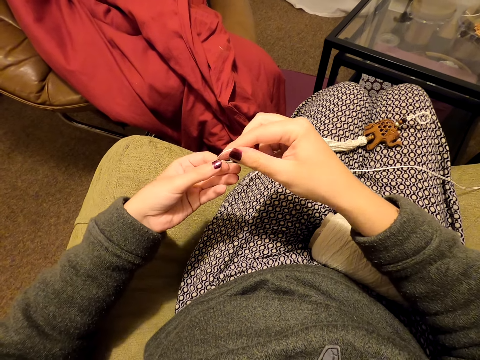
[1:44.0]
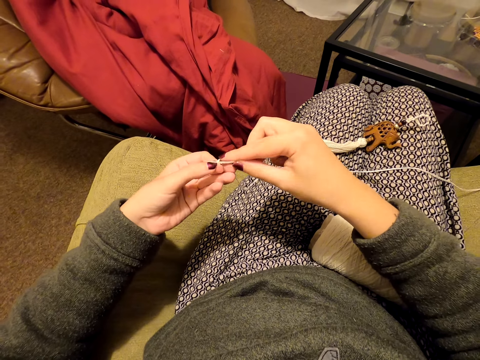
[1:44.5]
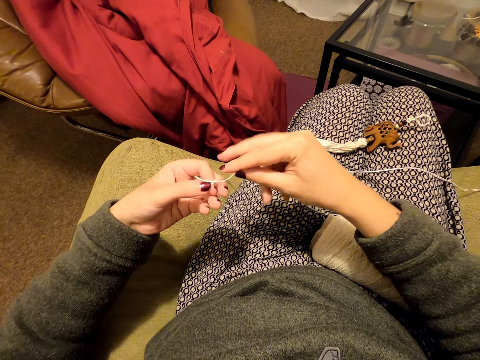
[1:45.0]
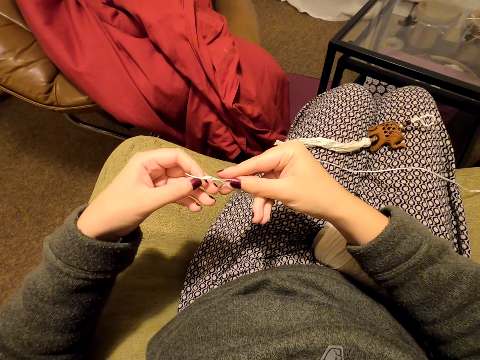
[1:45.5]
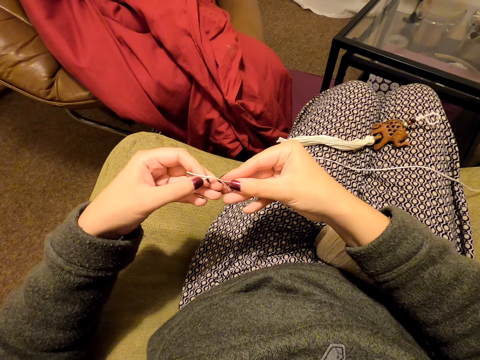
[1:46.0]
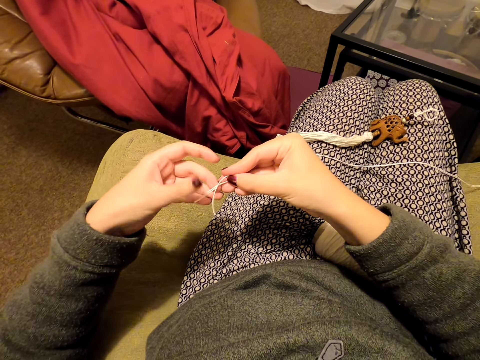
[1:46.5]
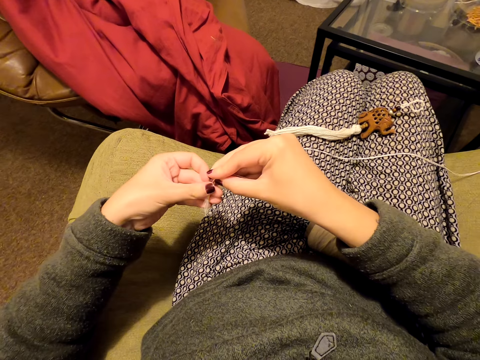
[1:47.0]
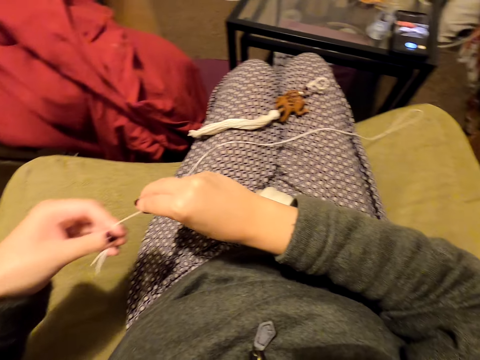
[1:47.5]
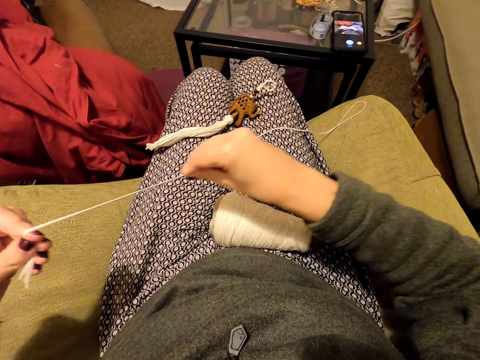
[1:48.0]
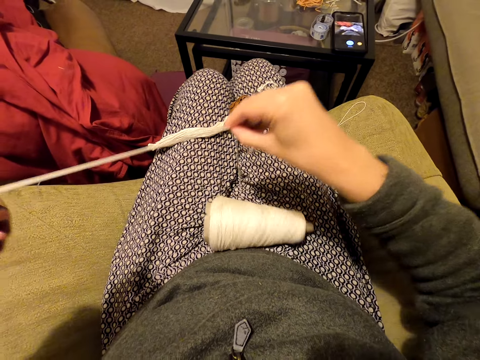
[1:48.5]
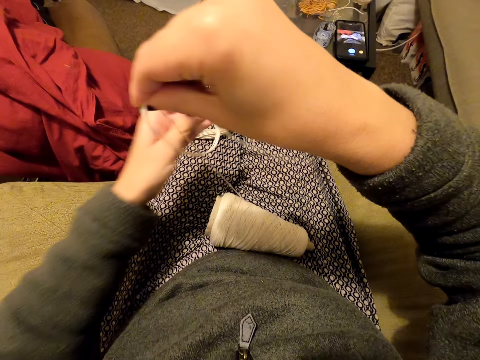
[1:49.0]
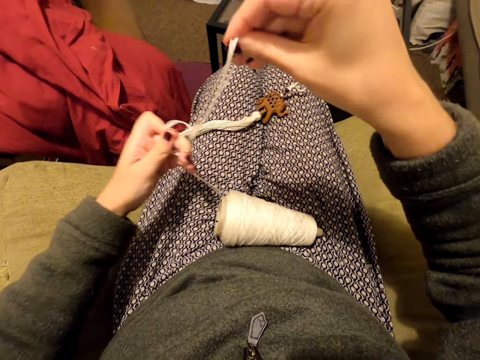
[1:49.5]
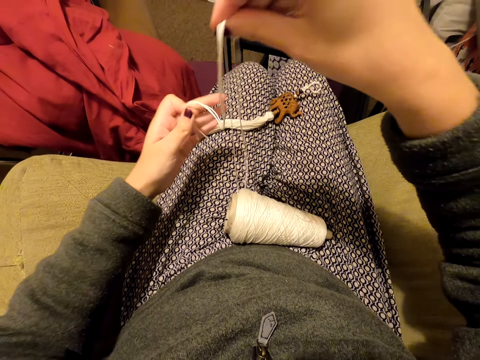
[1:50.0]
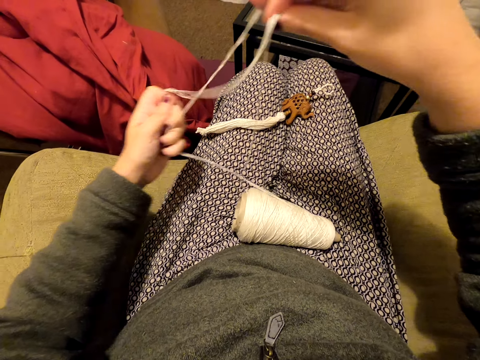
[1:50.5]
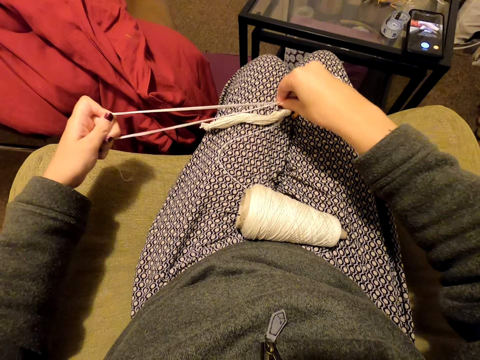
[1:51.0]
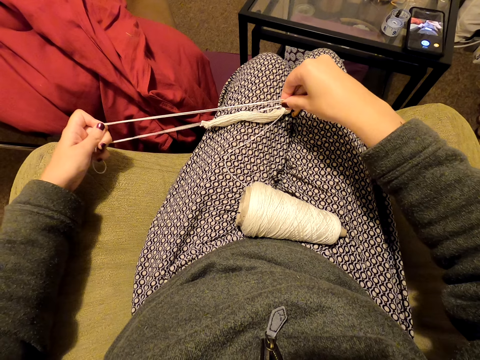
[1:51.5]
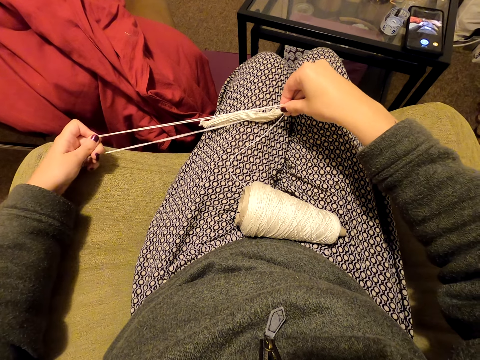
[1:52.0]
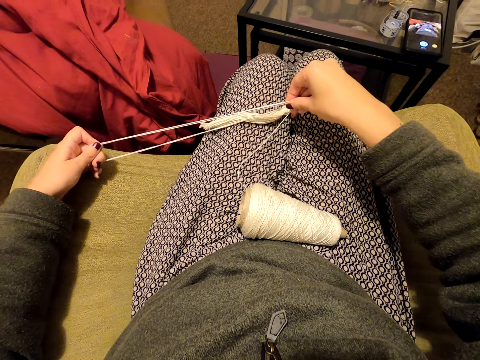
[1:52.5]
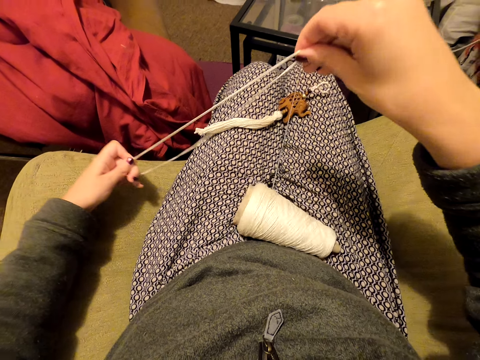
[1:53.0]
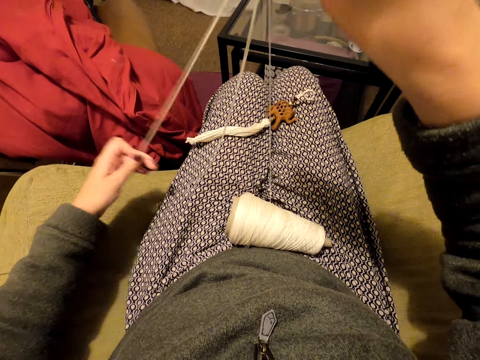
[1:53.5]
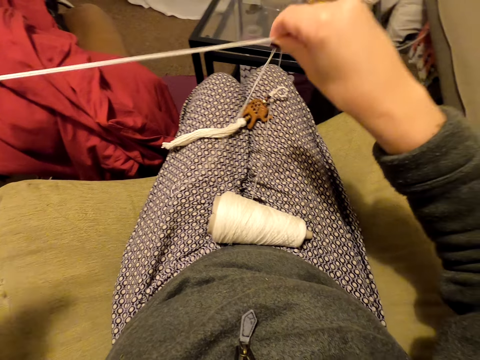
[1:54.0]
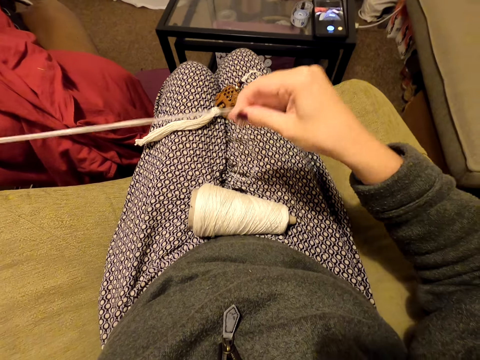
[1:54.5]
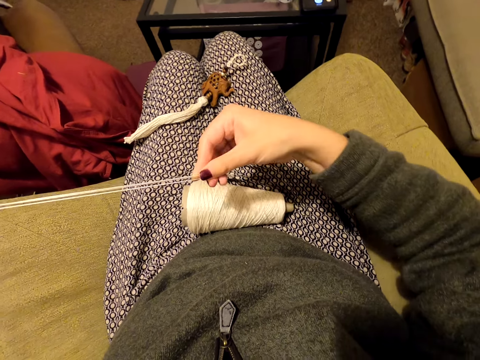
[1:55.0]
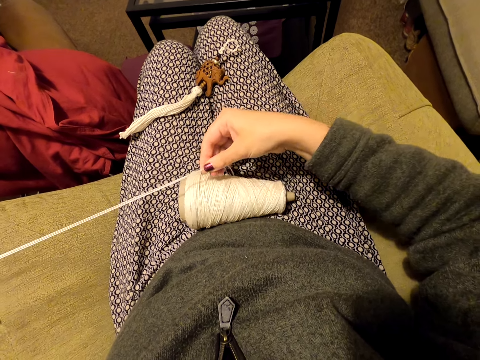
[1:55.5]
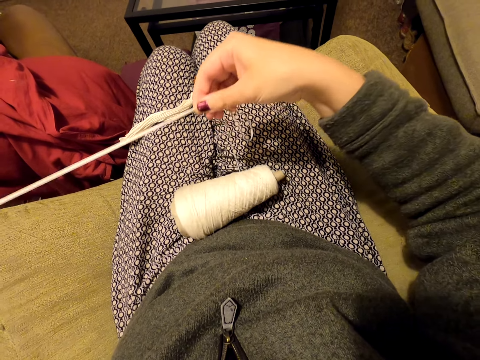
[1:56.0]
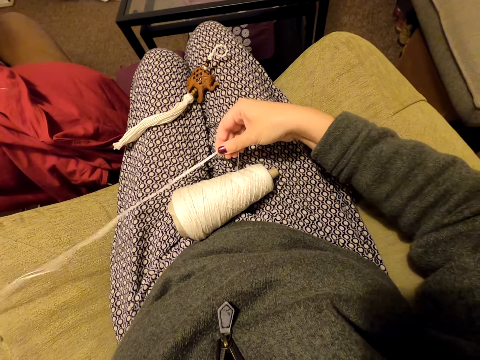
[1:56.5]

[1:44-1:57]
The camera wearer aligns the thread. They pull the thread. They straighten the thread. They move the thread towards something. They lift the thread and unravel the thread.

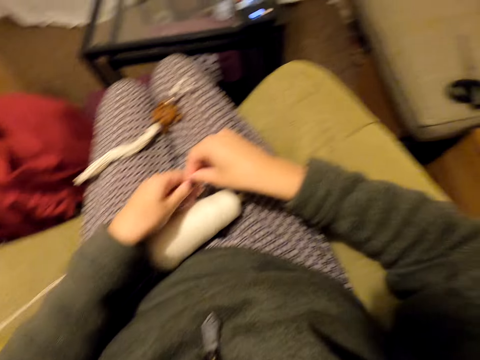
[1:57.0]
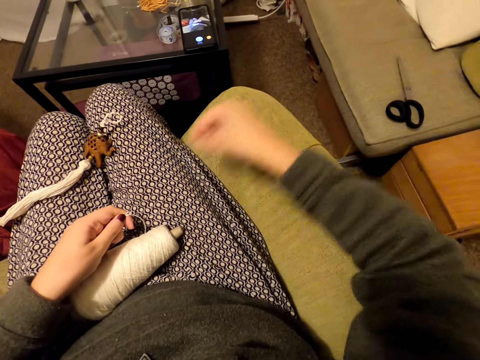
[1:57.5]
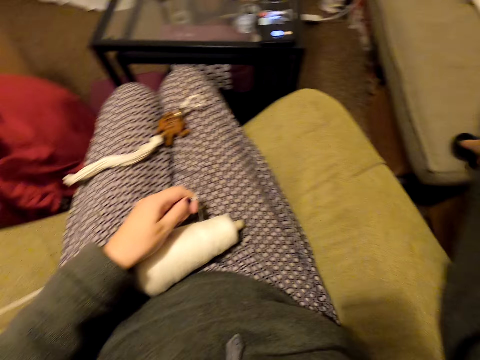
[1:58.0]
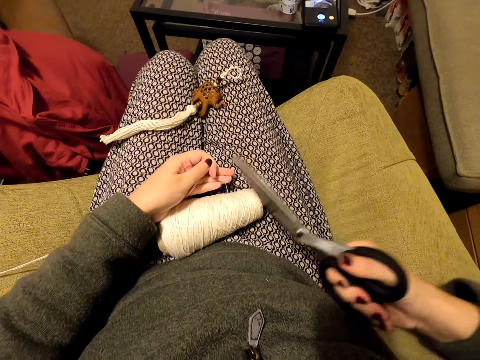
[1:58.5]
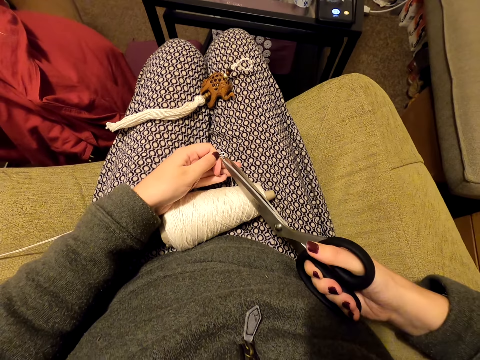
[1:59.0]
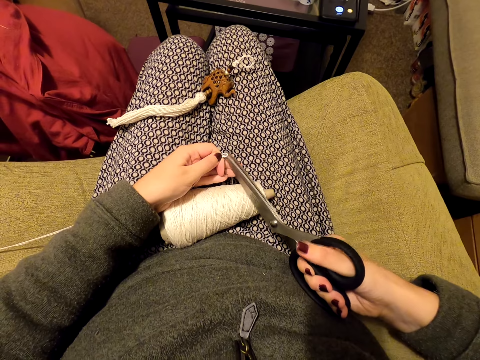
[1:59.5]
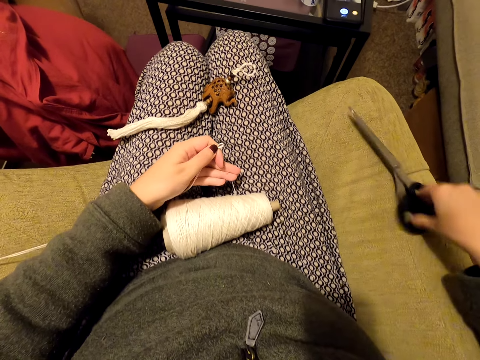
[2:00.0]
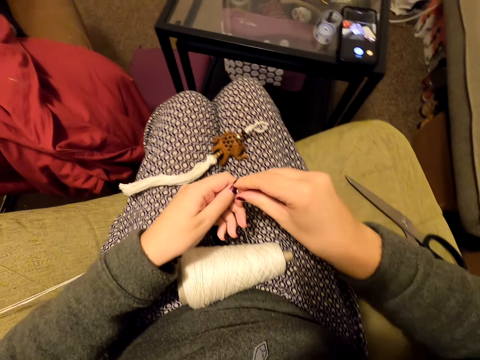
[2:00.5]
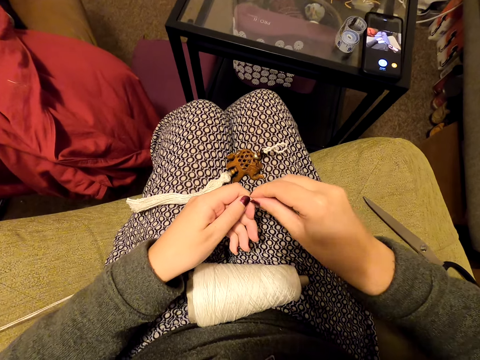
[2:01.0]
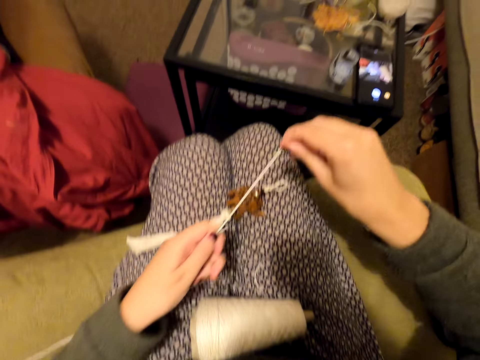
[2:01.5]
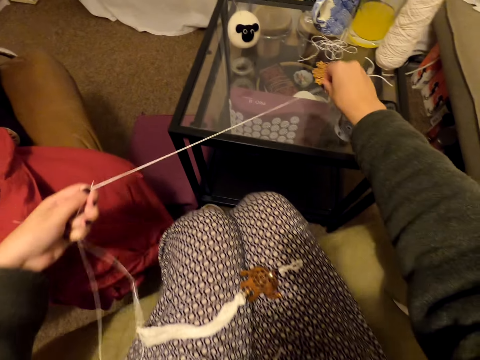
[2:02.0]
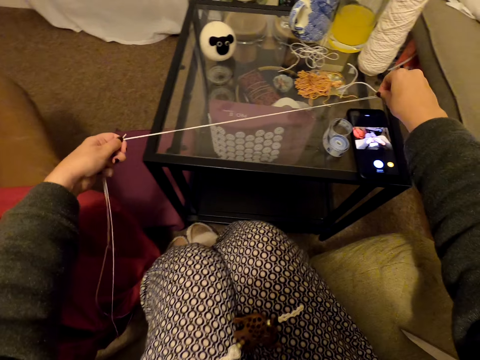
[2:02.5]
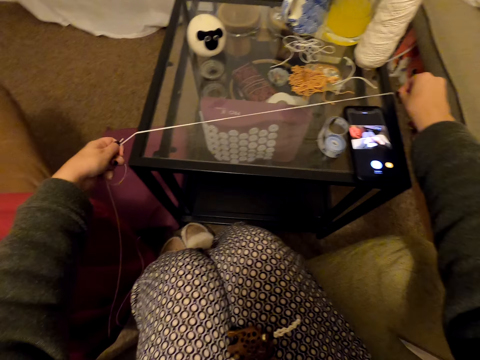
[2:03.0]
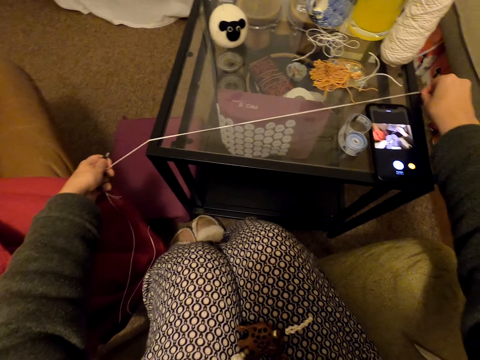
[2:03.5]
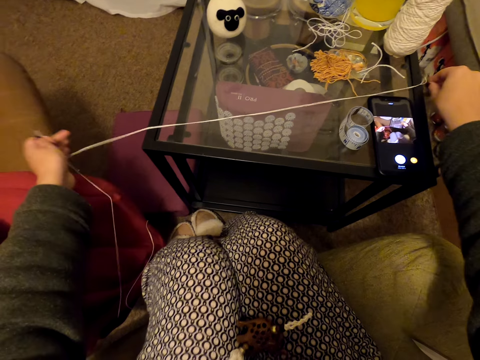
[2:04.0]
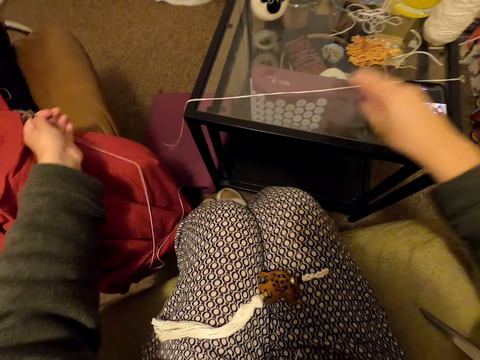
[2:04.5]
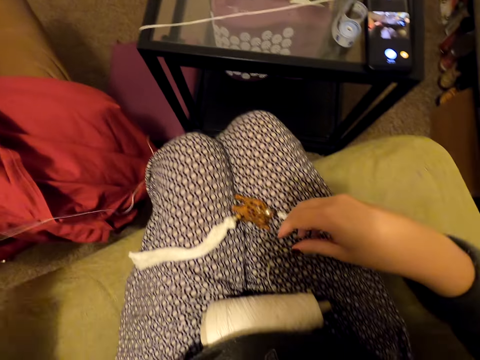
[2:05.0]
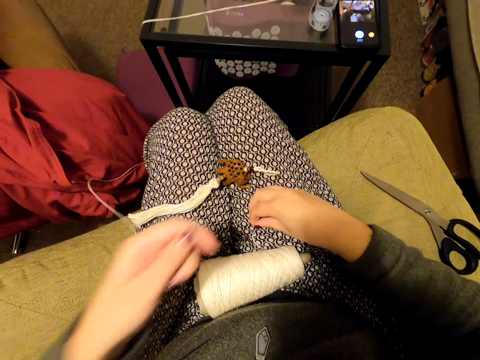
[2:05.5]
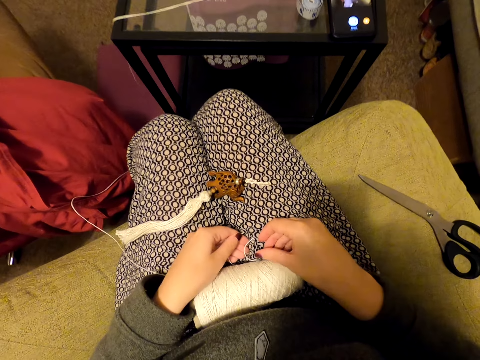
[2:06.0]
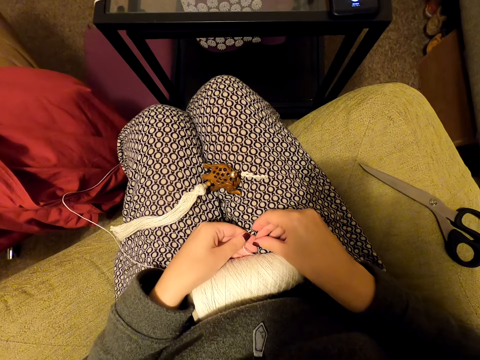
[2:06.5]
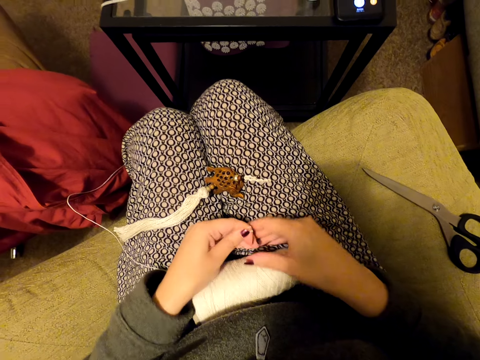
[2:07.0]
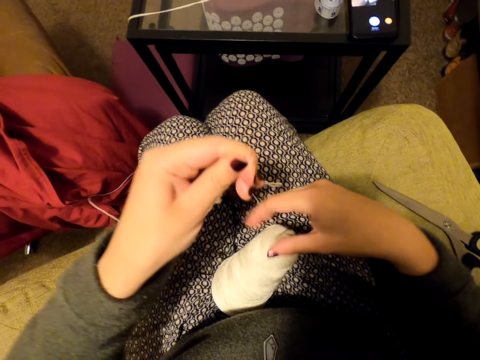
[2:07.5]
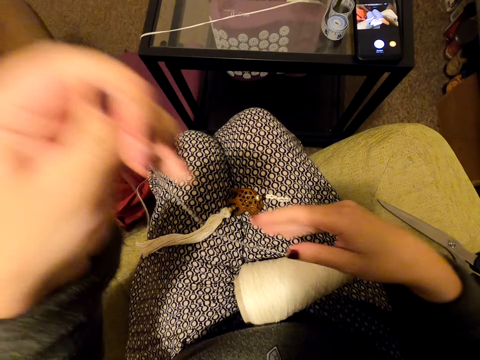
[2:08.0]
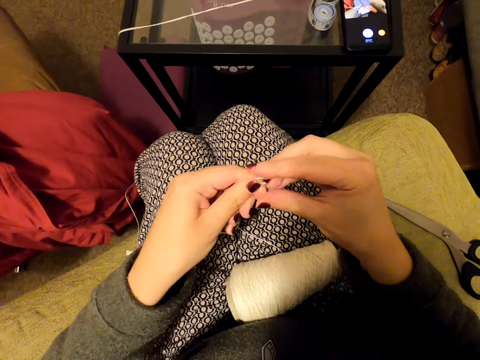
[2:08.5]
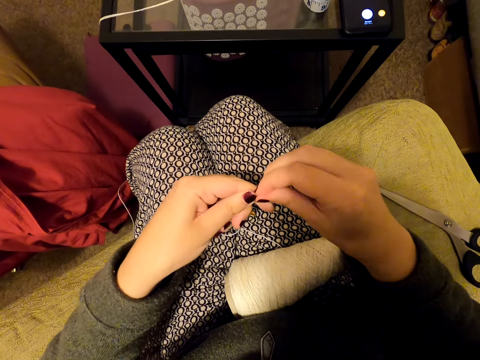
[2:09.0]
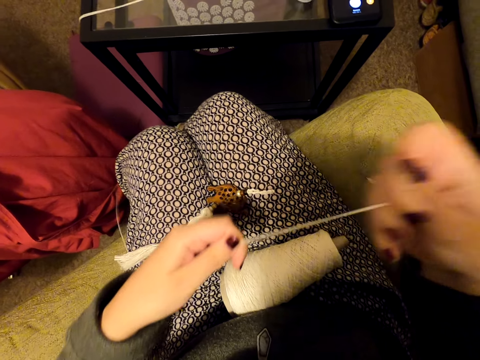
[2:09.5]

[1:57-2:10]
The camera wearer holds the thread. They pick up the scissors on a table. They cut the thread. They cut the thread again. They put the scissors on the table. They hold the thread. They straighten the thread. They put the thread on the table. They align the thread on the table. They hold the thread. They unfold the thread on a roll. They unravel the thread. They hold the thread.
